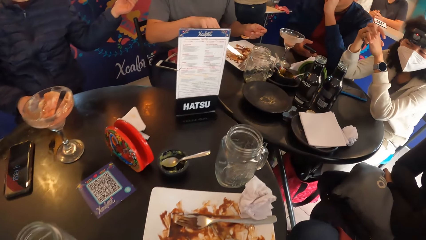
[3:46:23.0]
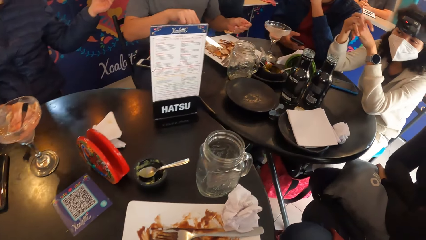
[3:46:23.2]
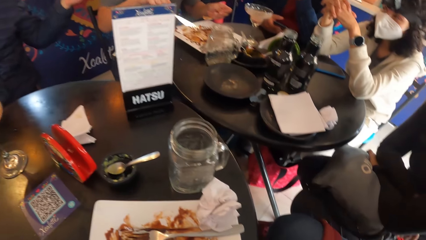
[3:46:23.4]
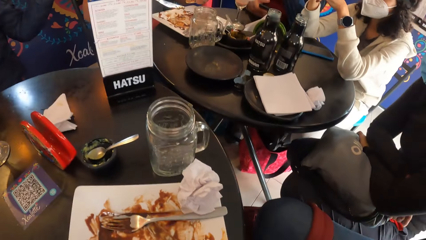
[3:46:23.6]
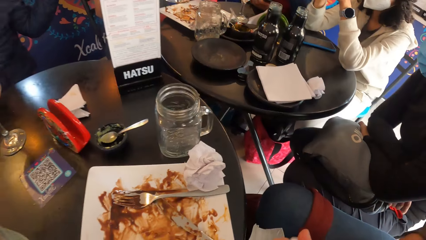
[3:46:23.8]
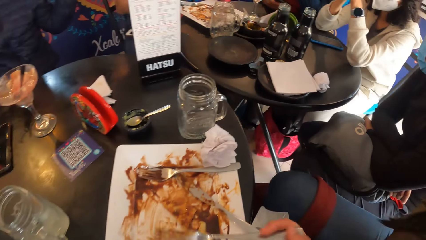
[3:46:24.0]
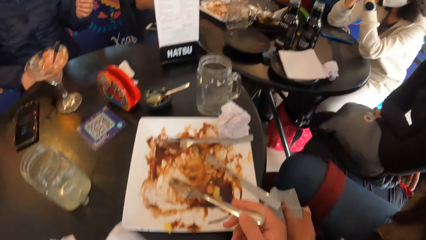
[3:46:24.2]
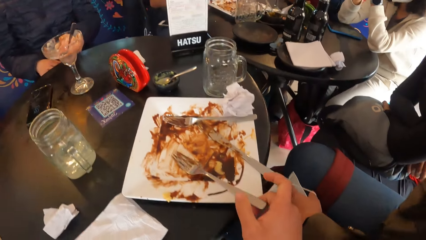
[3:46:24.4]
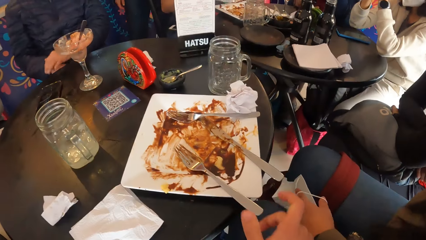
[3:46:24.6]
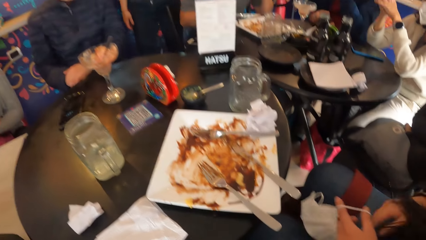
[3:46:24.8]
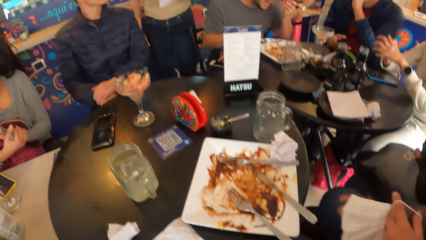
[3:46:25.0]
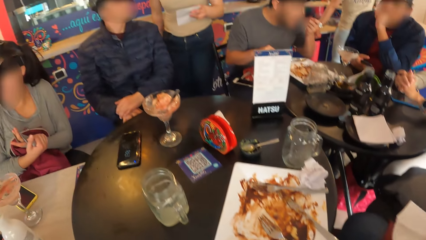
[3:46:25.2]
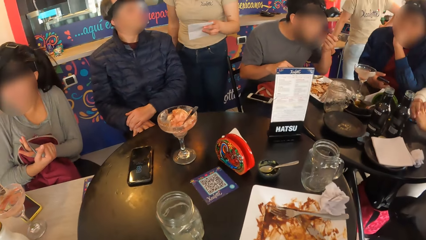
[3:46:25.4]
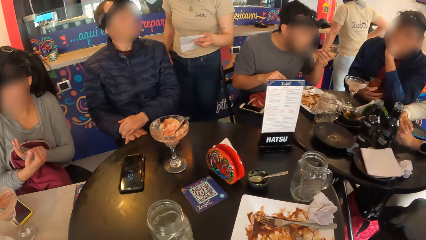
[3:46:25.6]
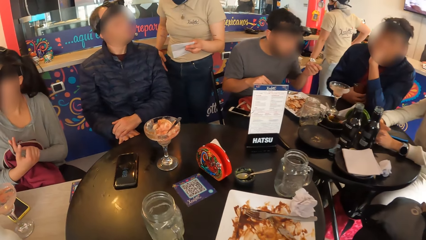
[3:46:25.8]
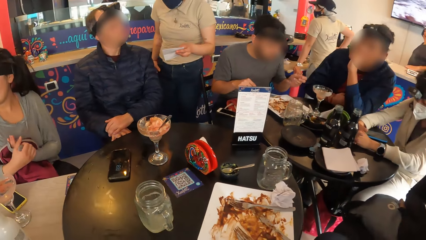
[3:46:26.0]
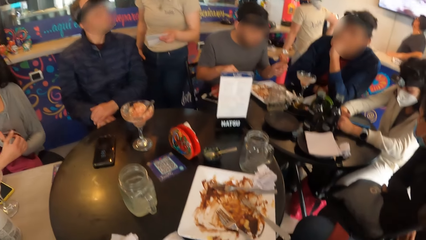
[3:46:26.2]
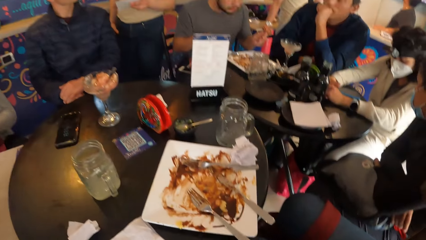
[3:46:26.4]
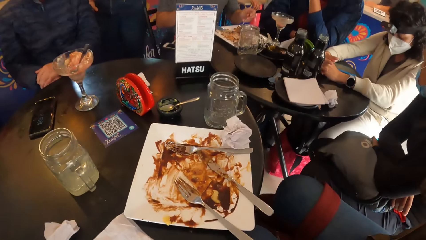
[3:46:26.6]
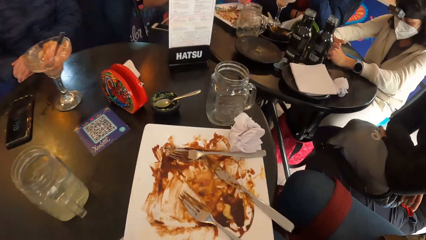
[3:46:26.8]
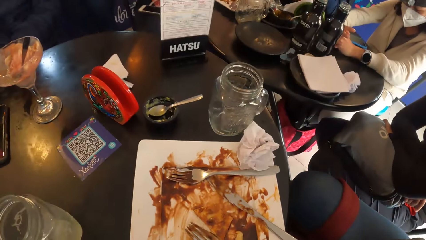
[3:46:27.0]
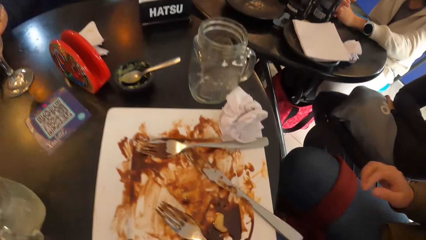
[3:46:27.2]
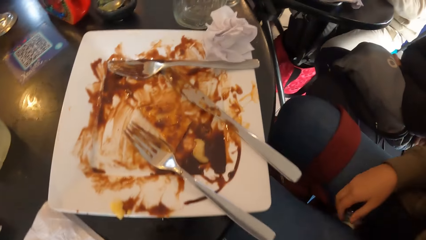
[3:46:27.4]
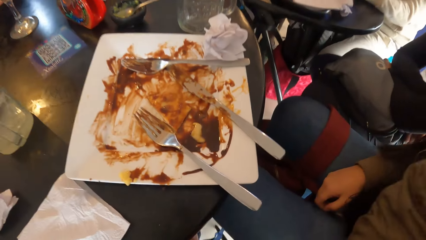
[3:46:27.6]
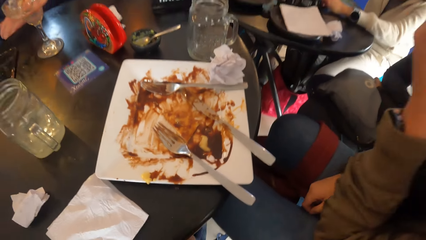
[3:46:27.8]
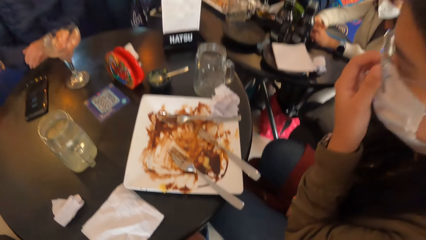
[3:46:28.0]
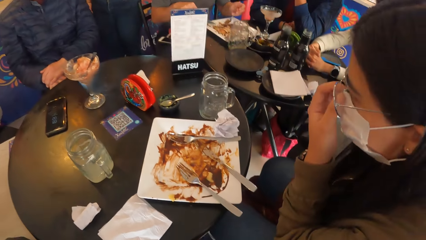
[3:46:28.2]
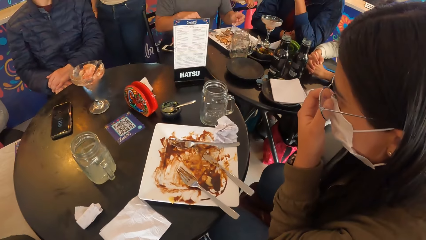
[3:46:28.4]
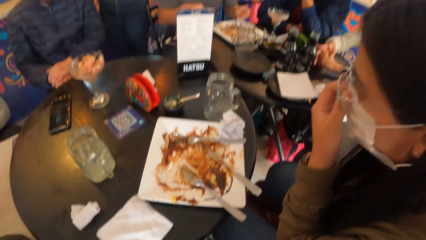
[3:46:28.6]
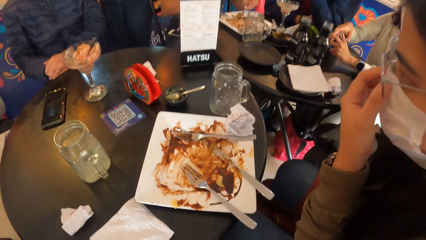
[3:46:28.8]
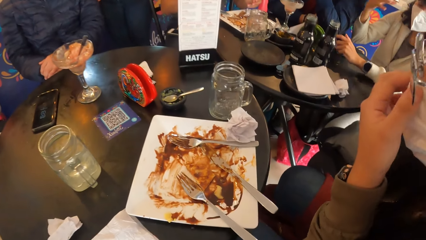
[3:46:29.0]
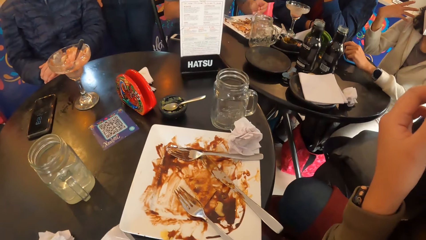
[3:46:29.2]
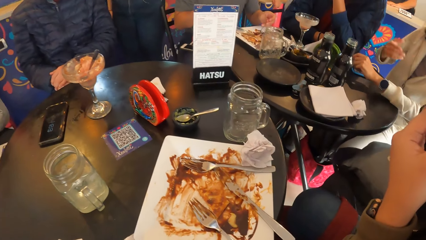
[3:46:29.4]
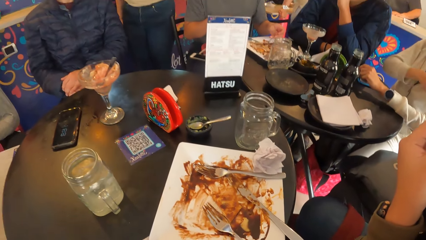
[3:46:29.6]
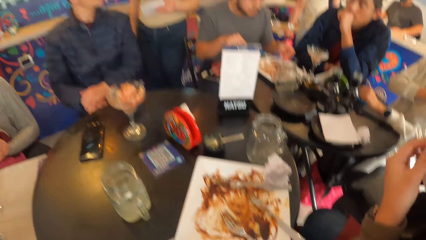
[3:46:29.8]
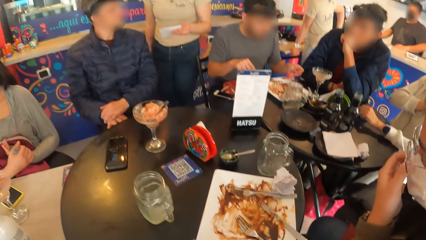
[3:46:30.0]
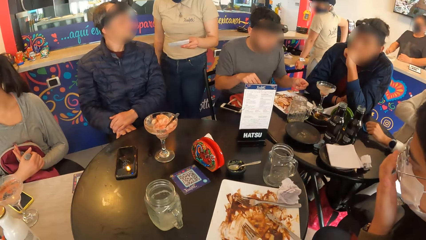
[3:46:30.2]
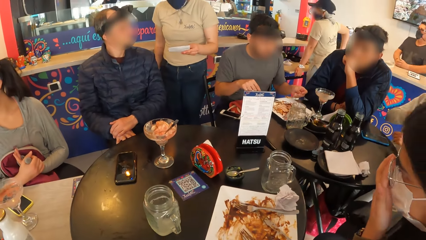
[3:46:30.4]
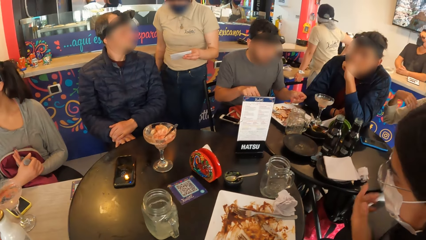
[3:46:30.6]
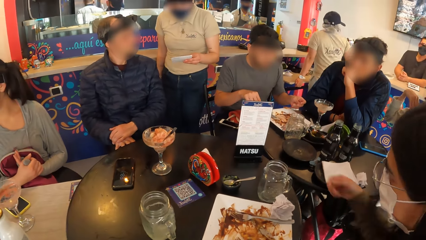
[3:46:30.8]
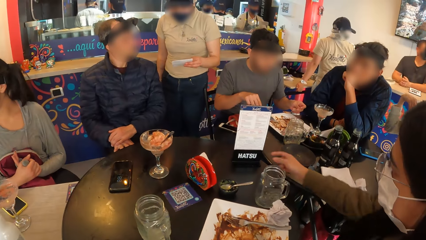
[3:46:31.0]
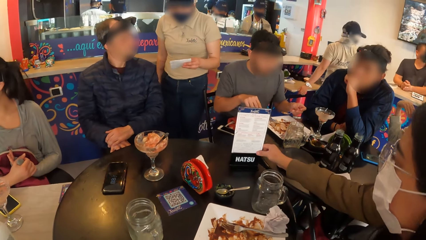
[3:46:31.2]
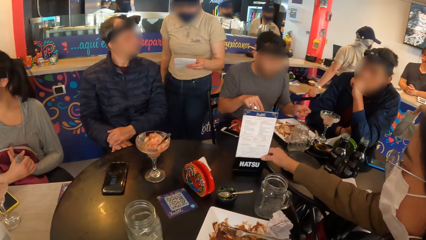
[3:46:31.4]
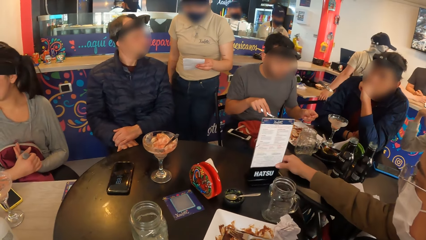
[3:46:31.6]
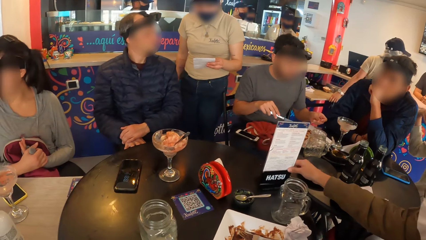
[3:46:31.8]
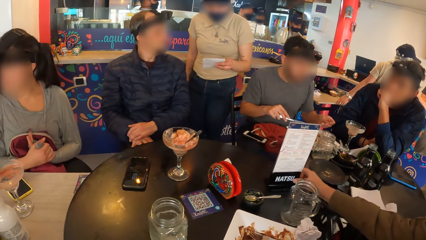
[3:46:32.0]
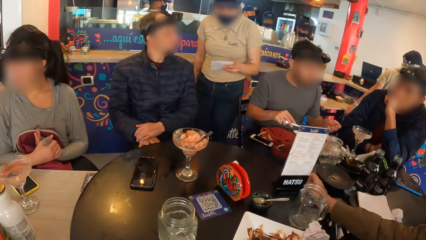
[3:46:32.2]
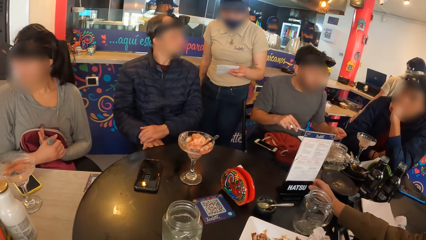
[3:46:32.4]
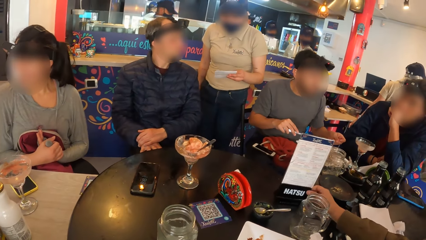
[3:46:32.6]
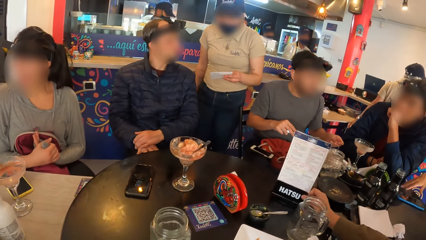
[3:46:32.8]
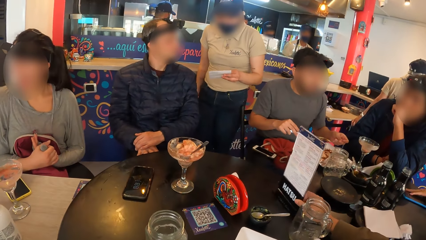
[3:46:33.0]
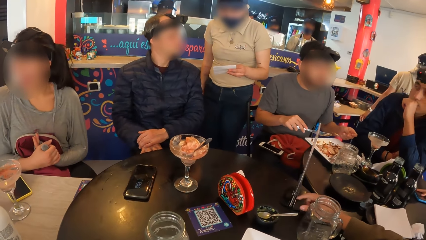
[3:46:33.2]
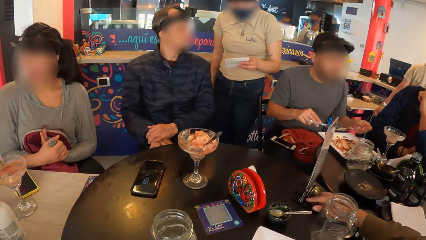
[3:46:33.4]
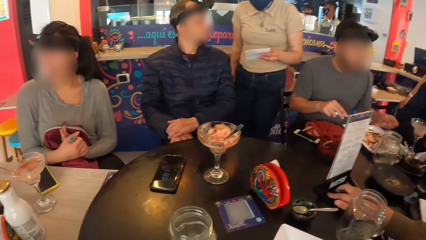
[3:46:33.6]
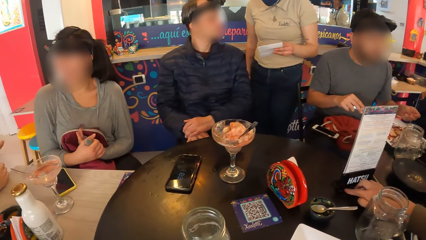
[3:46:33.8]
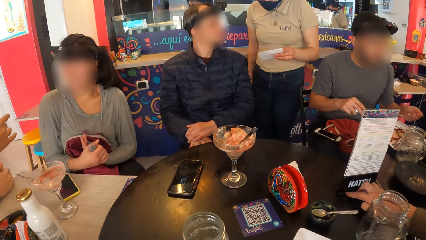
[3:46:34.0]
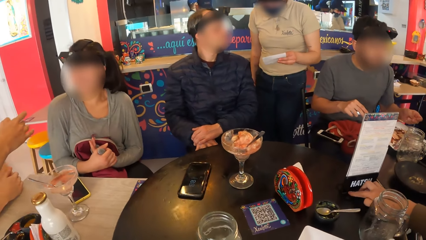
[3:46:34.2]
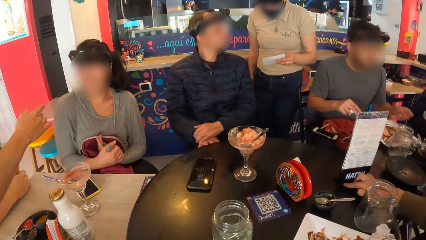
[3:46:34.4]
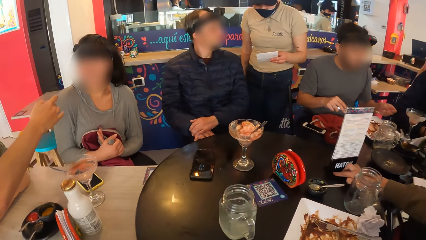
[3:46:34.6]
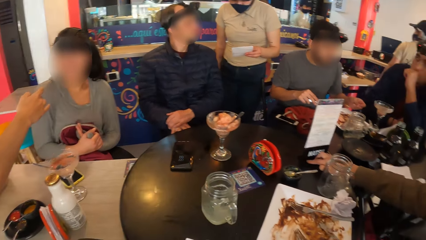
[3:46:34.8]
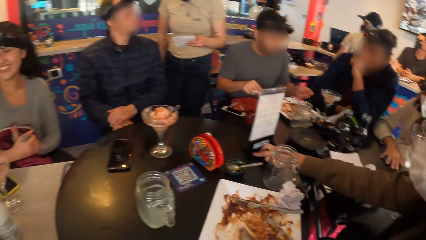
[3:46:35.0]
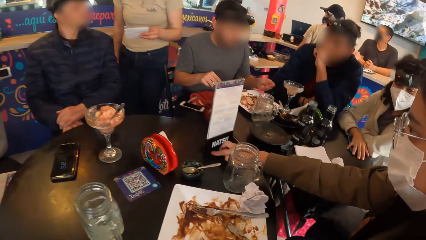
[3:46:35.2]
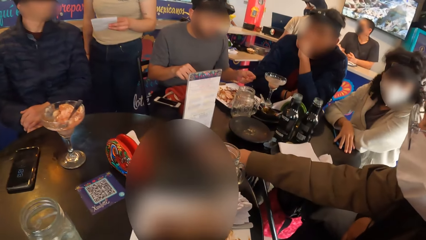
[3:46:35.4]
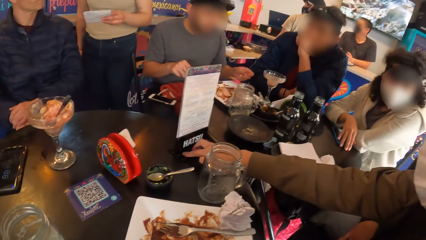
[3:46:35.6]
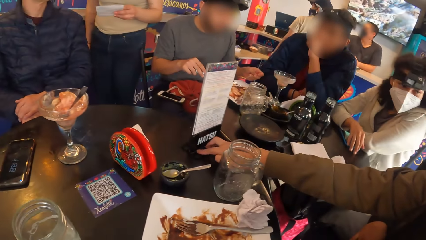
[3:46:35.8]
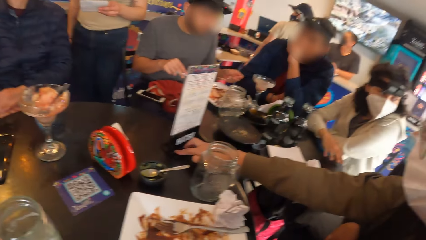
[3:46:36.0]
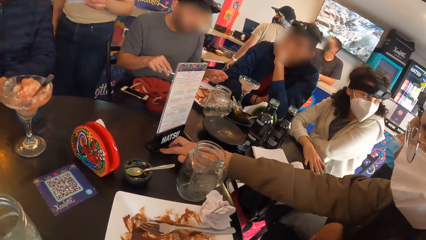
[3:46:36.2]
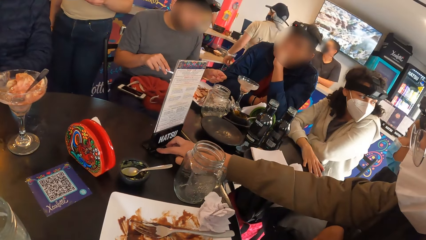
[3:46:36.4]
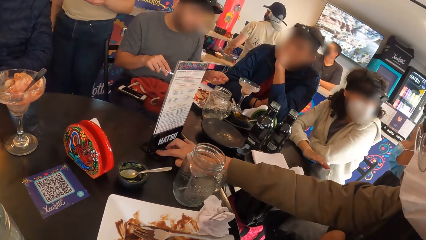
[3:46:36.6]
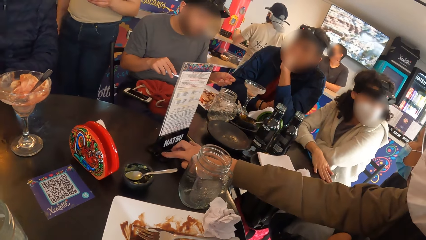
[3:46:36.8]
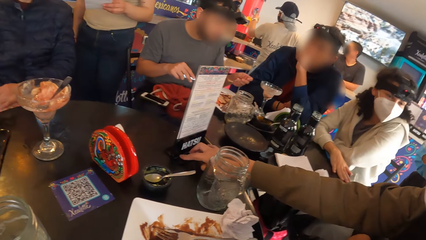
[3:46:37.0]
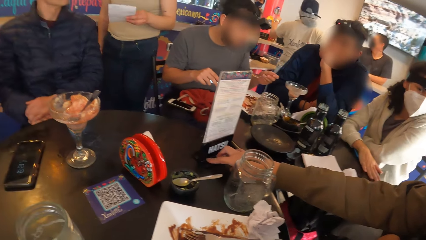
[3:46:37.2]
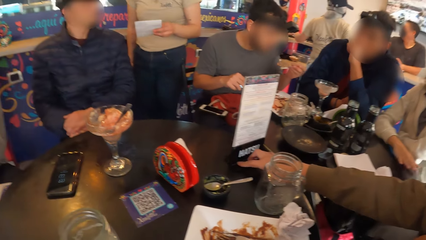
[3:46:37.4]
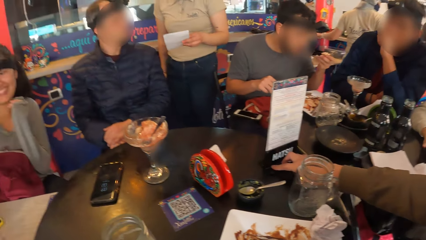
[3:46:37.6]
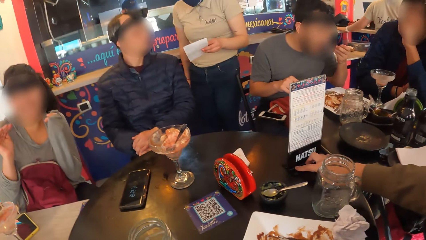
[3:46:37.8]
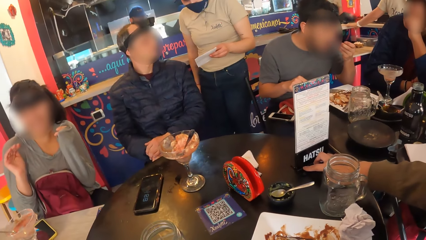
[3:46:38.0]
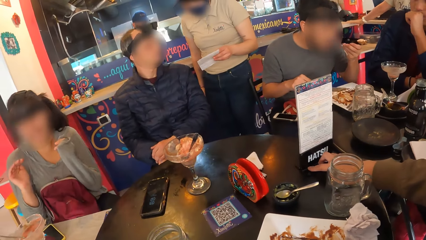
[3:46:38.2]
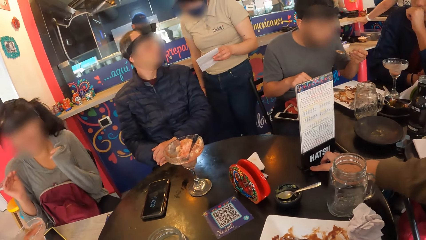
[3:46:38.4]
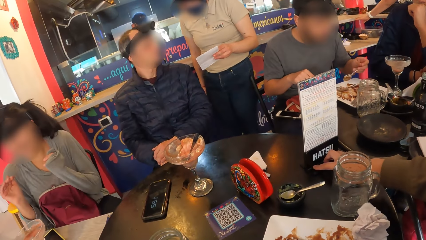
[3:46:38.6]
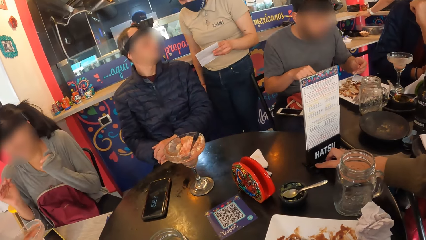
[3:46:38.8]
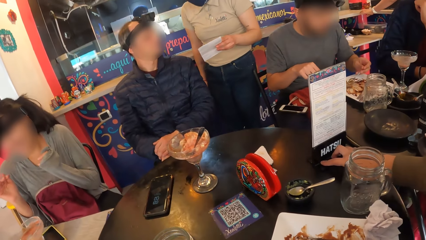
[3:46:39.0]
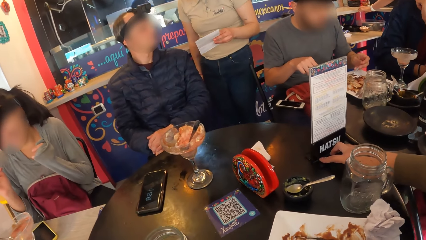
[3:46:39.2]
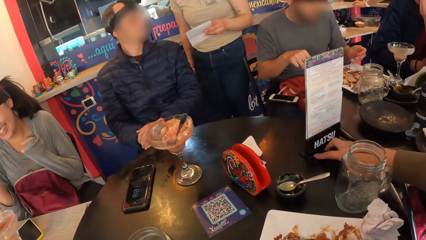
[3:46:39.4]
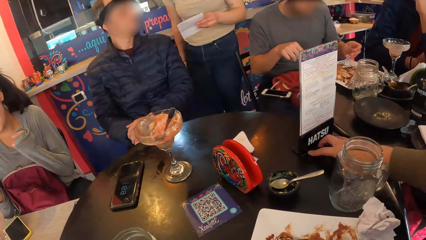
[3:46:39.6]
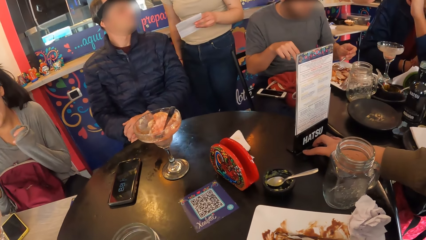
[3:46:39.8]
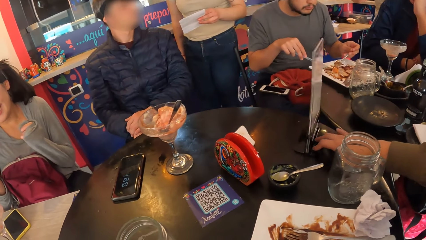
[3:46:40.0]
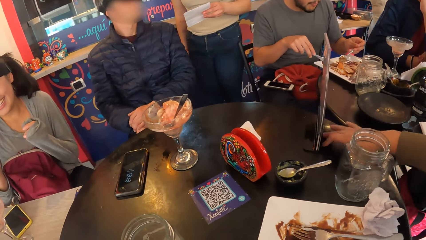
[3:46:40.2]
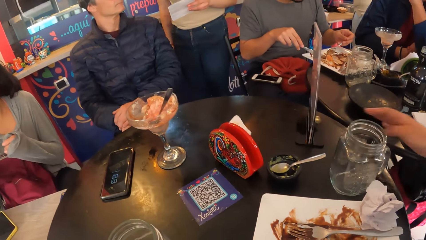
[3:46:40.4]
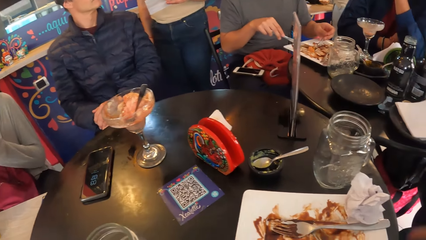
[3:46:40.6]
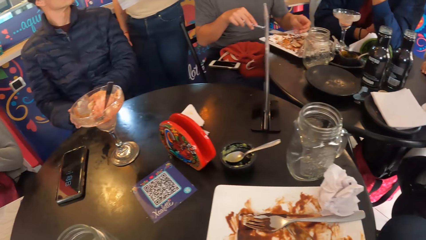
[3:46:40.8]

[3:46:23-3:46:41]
A waitress interacts with a man. The camera wearer lowers the fork in his right hand on the plate on the table. Another man puts the chicken in the spoon in his left hand in his mouth. A woman wipes something with a serviette. The second man loads chicken from the plate on the spoon in his left hand. The woman adjusts a facemask on her face with her left hand. Another woman gesticulates with her hands. The first woman adjusts an acrylic food menu on the table with her right hand. The other woman adjusts a phone on the table with her right hand. The first woman turns the menu with the right hand. A third man stretches his right hand towards a third woman. The second woman taps the table with her right hand. The second man puts the chicken in the spoon in his left hand in his mouth. The third woman interacts with another man. The camera wearer does something. The second man loads chicken from the plate on the spoon in his left hand.
